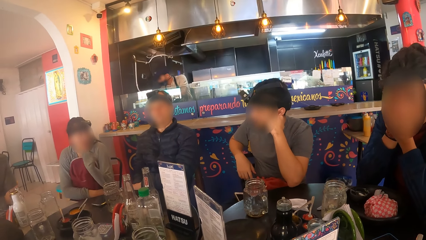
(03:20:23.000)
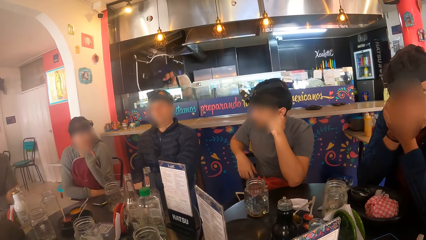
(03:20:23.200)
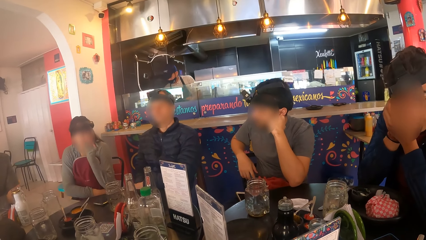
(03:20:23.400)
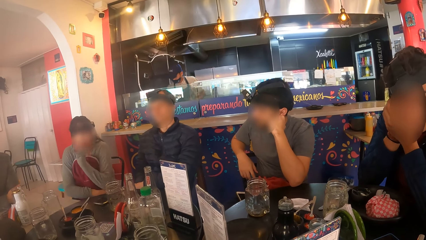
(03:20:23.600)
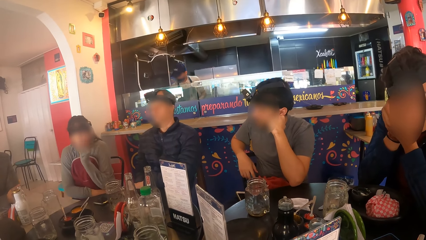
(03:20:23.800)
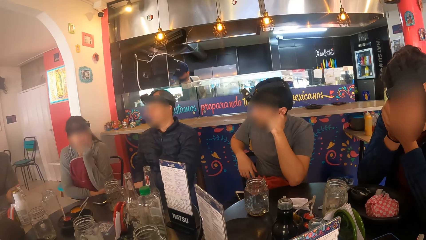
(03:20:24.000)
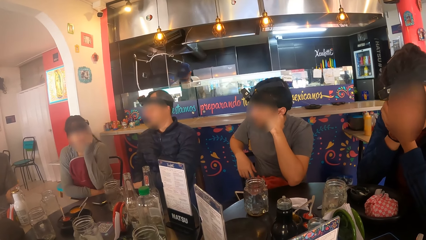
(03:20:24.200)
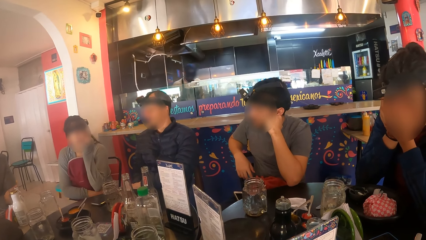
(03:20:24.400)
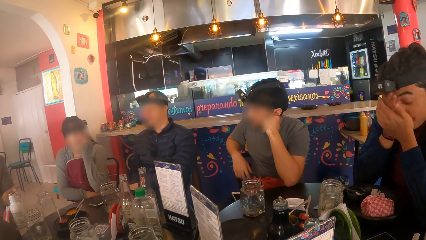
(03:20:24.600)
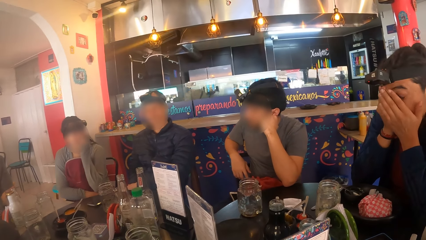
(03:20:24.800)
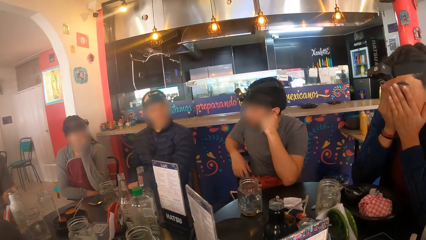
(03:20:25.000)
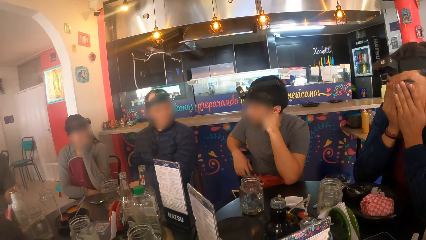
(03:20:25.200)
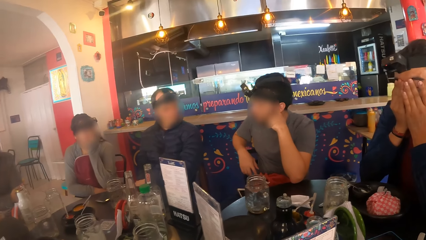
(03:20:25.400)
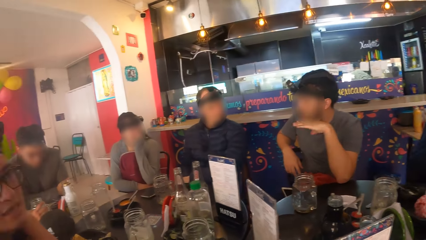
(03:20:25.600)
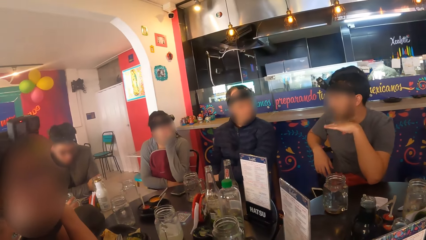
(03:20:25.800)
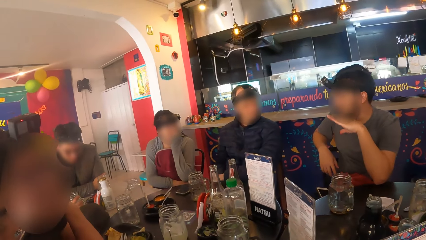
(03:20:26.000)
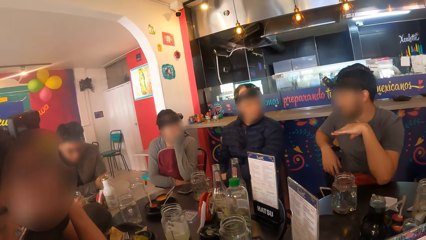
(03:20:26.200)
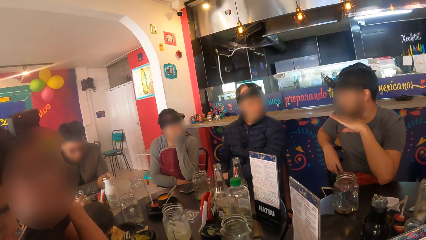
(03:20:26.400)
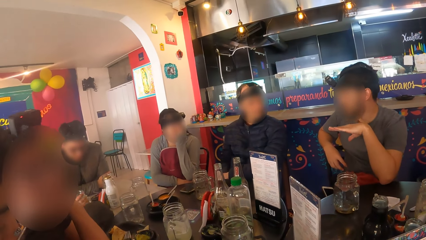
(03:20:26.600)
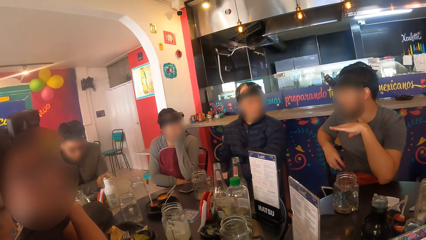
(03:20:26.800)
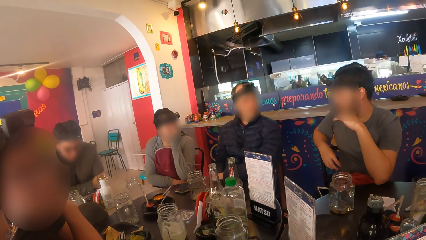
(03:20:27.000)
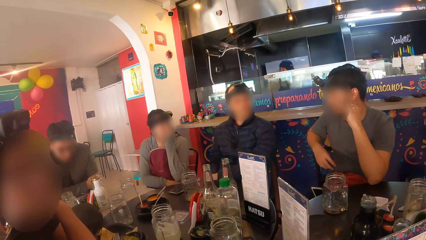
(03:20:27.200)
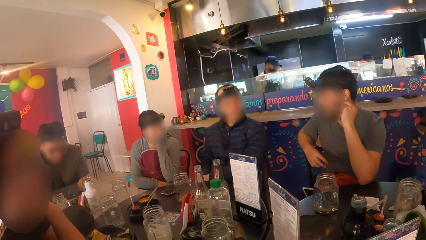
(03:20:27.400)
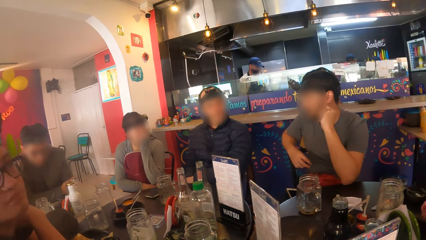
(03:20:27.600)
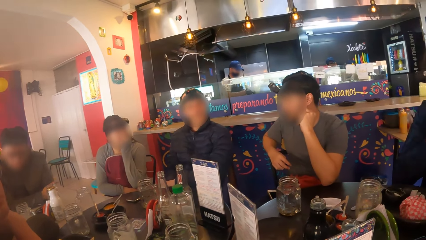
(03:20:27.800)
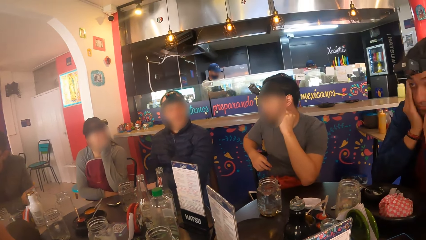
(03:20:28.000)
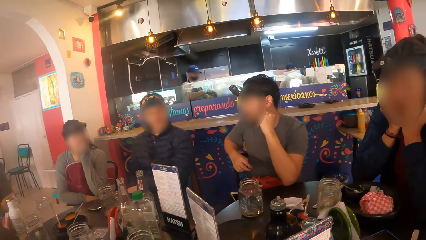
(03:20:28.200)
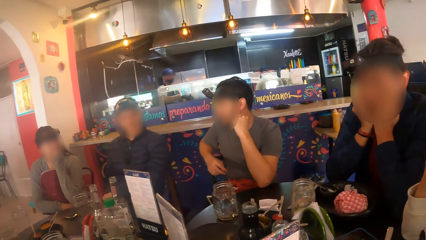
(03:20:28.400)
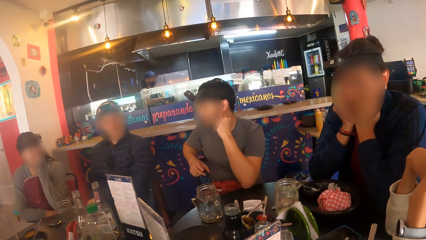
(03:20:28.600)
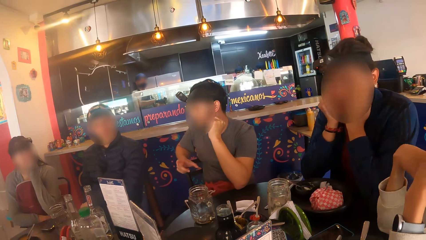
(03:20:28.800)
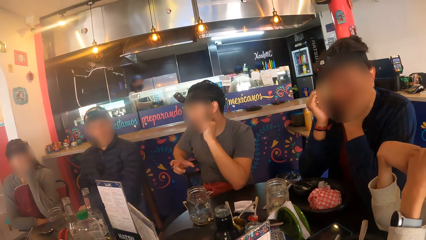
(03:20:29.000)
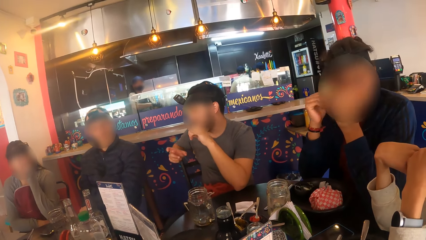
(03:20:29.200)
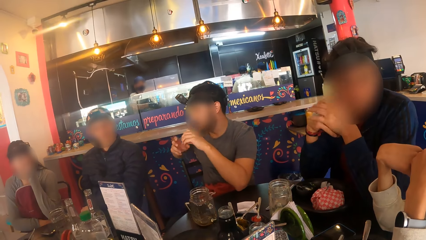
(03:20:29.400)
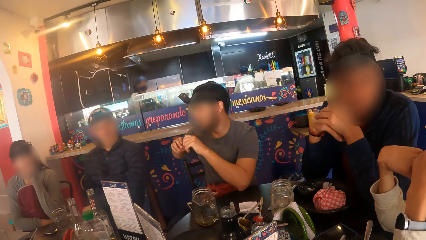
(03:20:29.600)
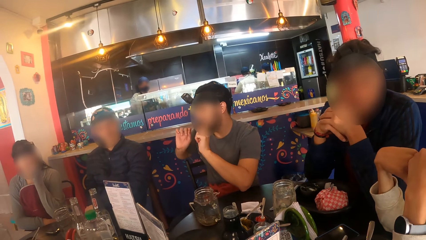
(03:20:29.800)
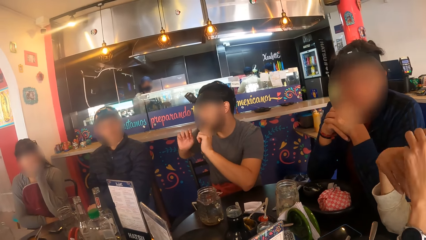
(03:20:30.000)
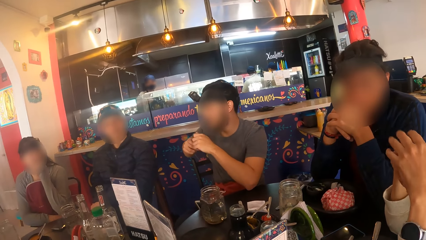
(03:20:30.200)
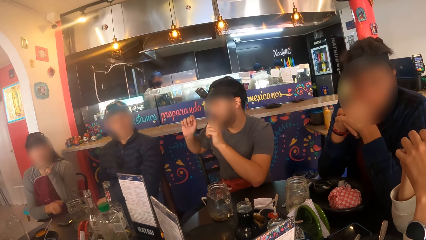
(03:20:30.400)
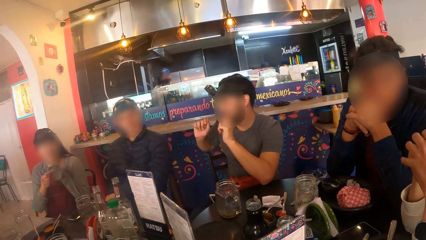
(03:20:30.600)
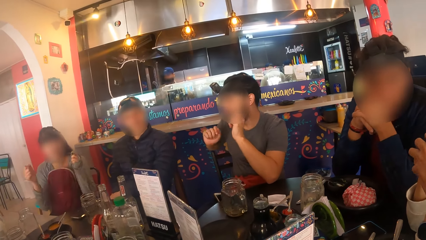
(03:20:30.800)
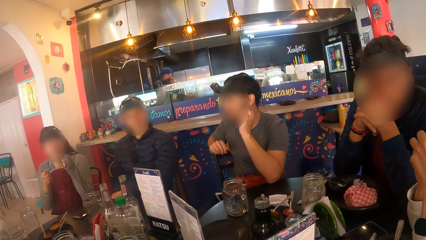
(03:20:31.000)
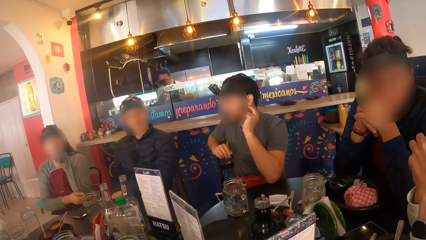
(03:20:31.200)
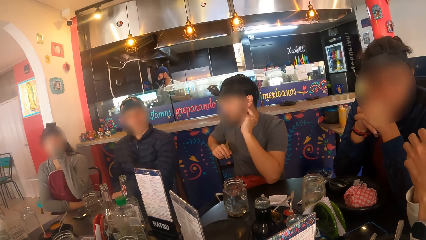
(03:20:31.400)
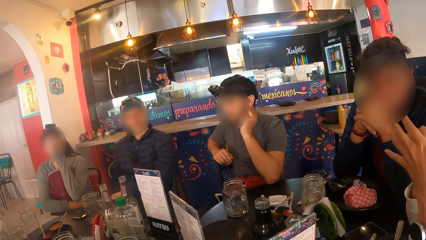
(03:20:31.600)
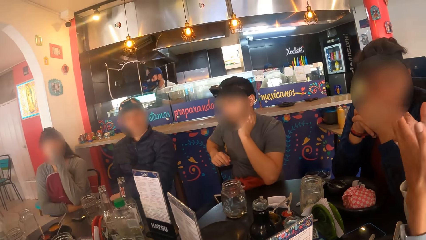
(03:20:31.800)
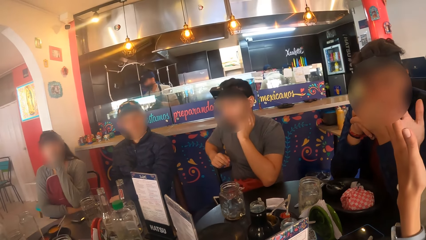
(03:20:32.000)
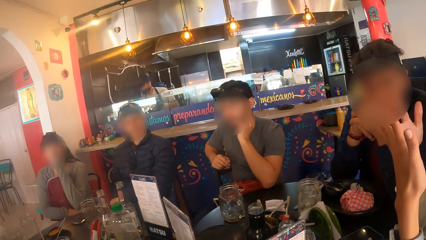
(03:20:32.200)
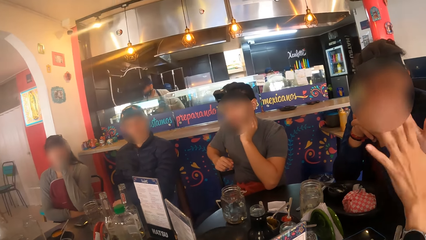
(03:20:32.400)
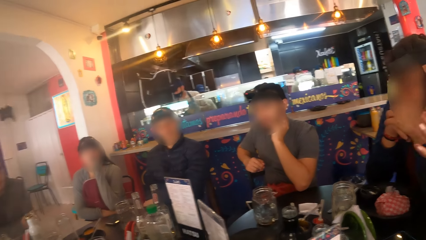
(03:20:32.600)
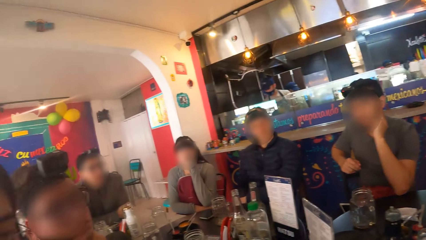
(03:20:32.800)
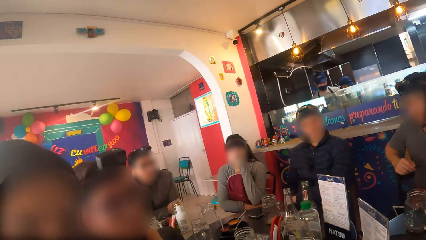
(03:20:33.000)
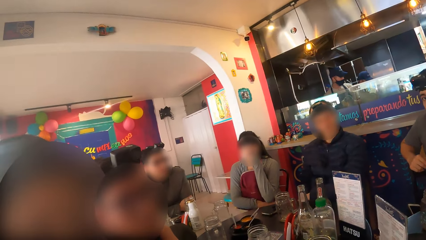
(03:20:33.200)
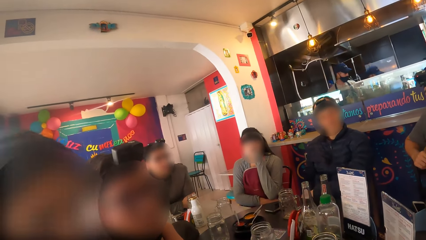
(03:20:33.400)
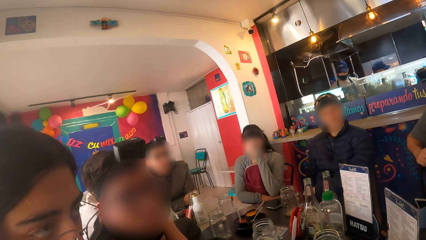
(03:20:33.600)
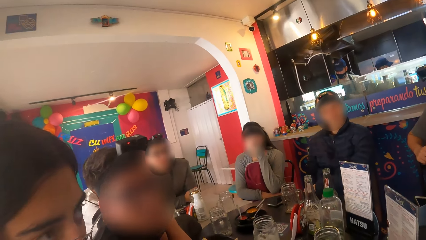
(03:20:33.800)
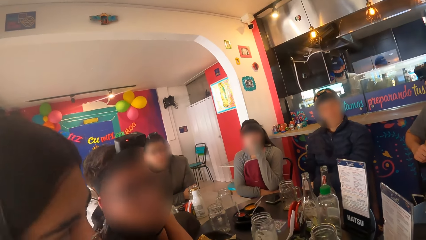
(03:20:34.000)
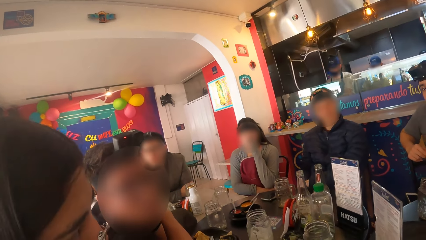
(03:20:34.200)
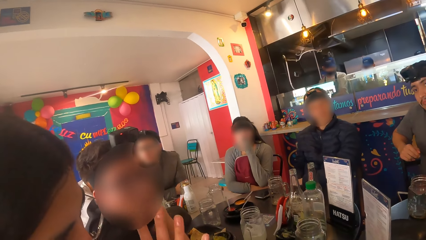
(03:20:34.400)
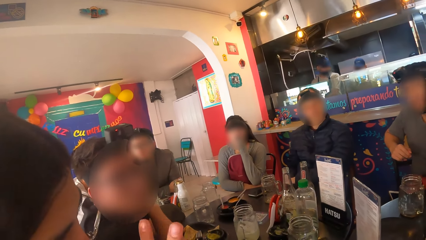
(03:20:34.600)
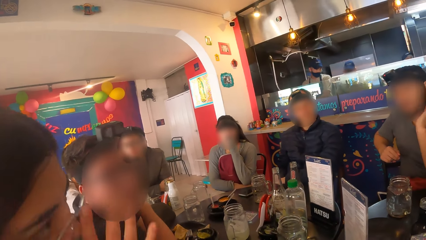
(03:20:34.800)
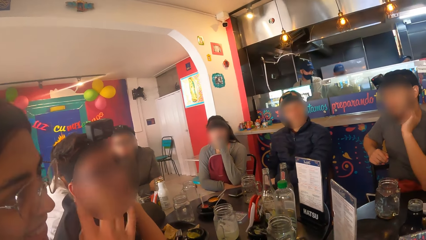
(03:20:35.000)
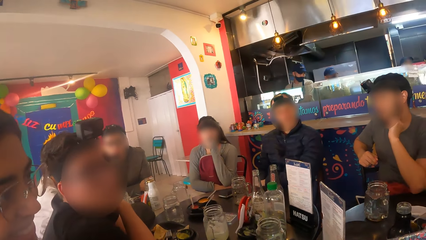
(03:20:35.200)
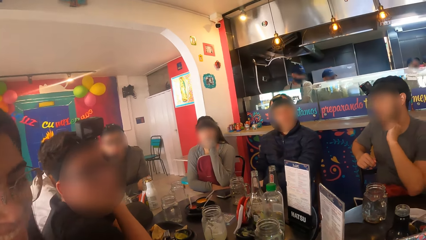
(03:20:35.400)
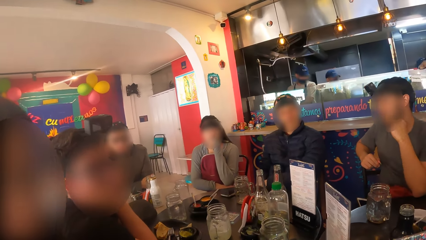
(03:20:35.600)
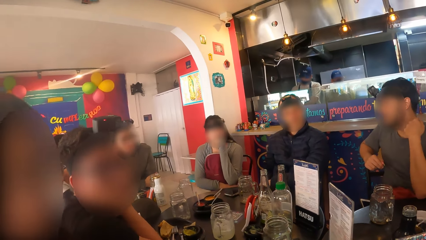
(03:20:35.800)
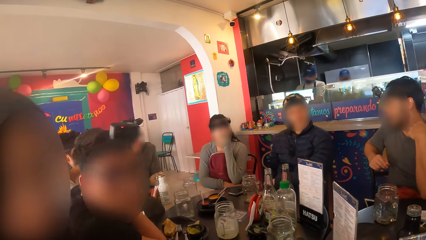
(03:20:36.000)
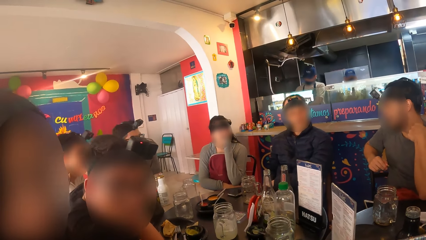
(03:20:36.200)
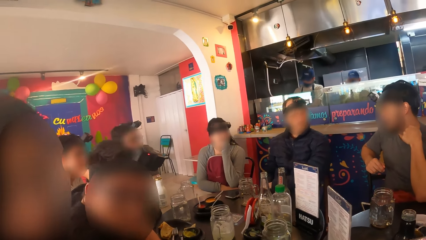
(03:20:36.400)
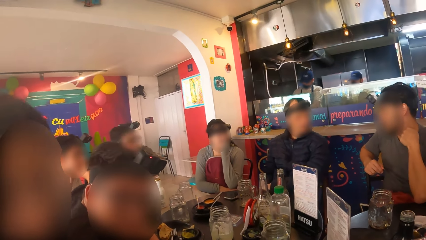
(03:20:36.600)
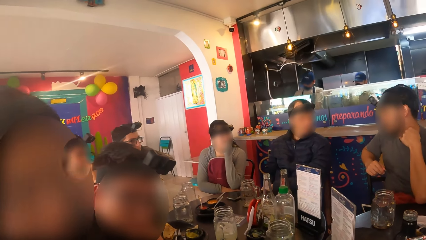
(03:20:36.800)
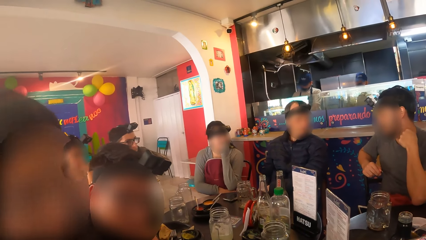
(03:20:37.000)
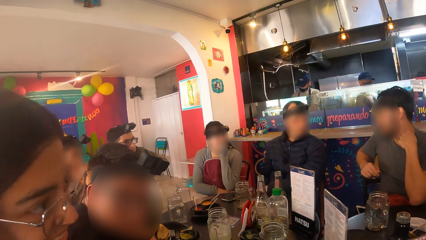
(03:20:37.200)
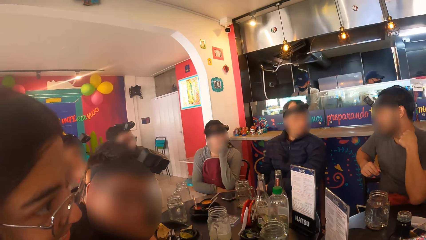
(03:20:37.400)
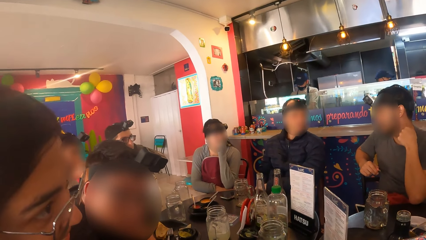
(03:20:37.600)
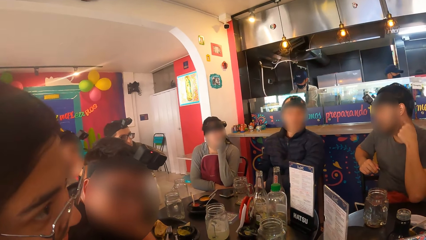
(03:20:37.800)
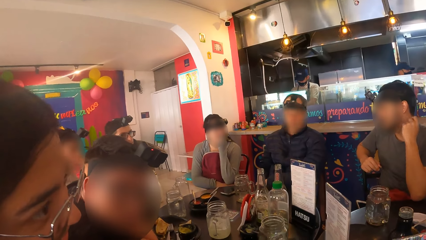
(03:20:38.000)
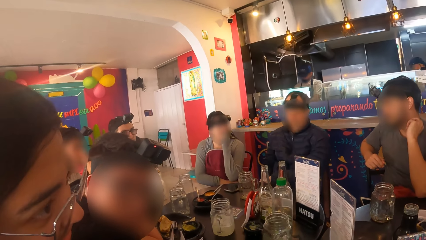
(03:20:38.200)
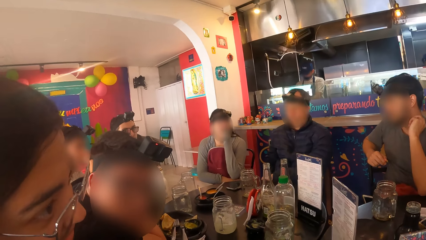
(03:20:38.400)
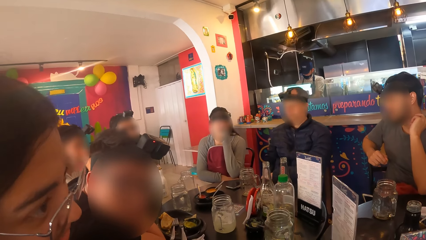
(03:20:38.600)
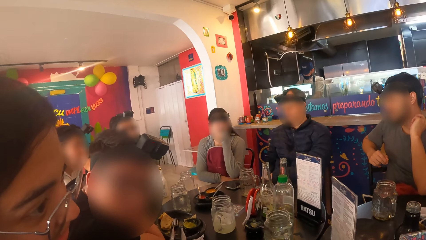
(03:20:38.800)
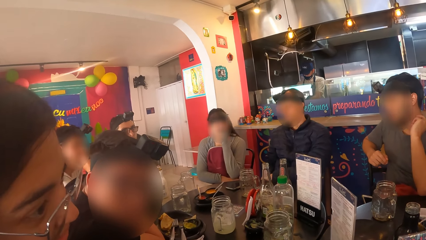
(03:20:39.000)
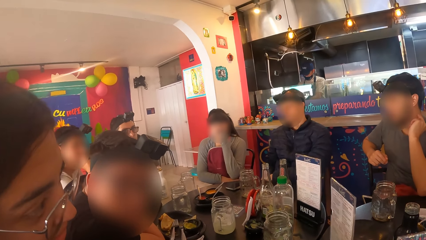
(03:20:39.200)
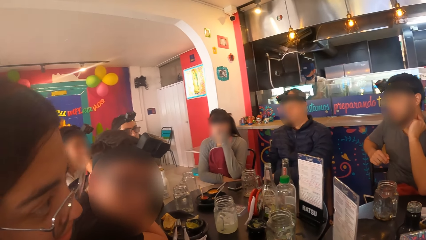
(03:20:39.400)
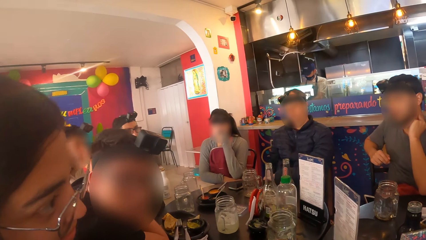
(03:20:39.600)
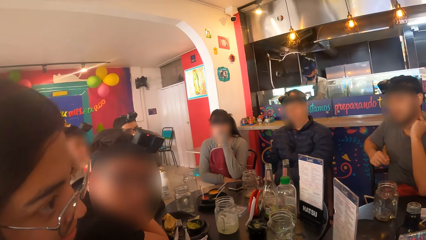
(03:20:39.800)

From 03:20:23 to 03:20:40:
A man interacts with a woman and another man. A second woman interacts with a third man. The third man places both hands over each other. The second woman gestures with both hands. A third woman adjusts the pair of glasses on her head with her right hand. The third woman moves the hand.
